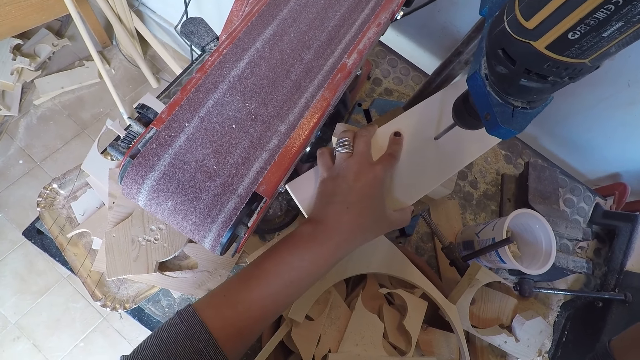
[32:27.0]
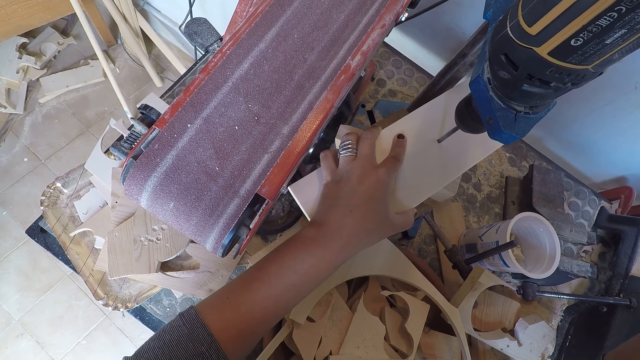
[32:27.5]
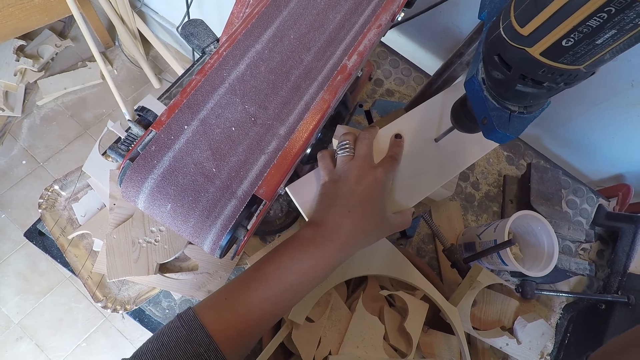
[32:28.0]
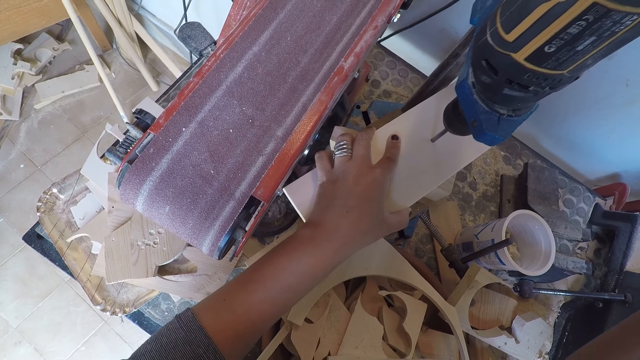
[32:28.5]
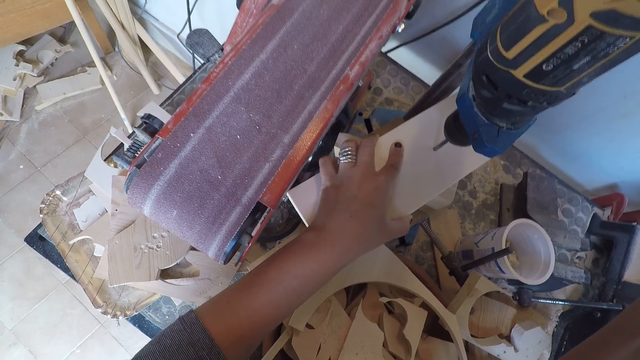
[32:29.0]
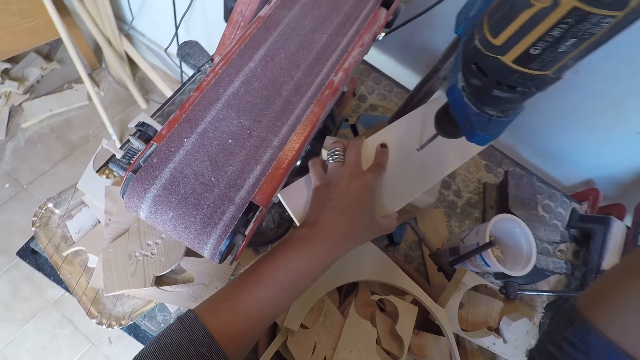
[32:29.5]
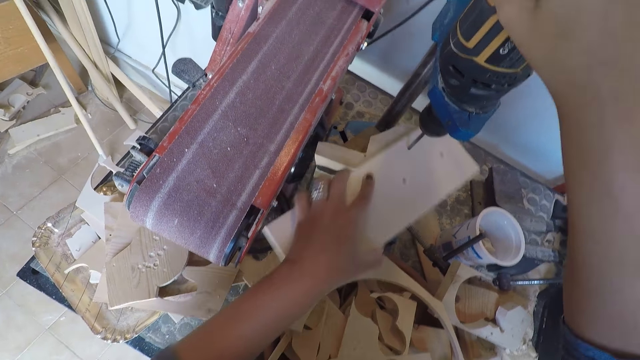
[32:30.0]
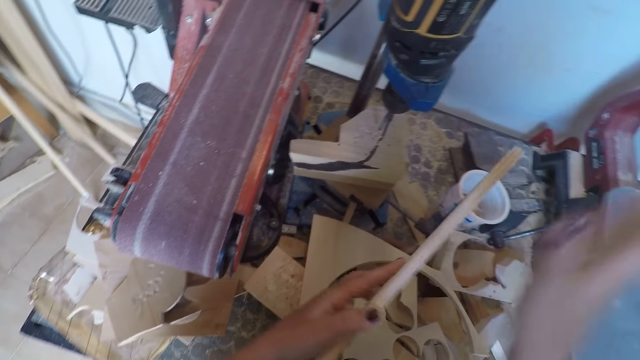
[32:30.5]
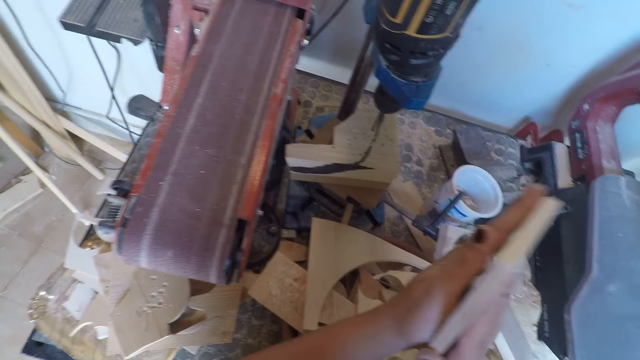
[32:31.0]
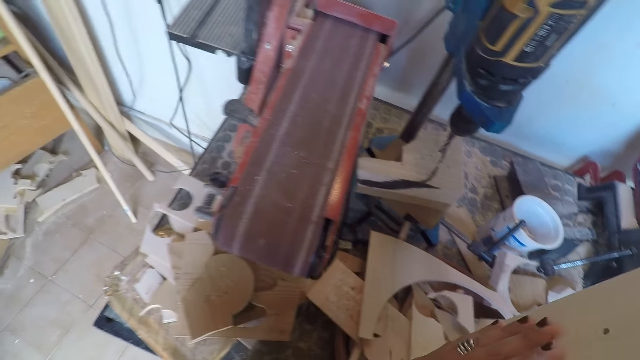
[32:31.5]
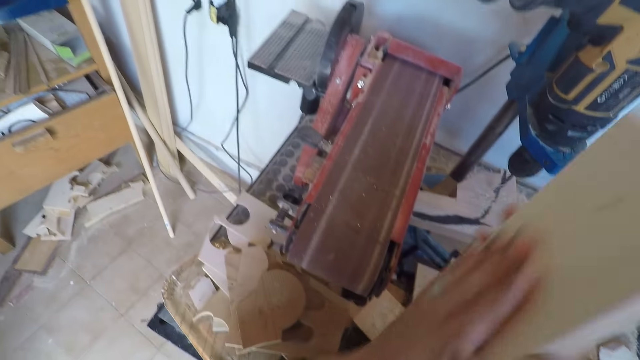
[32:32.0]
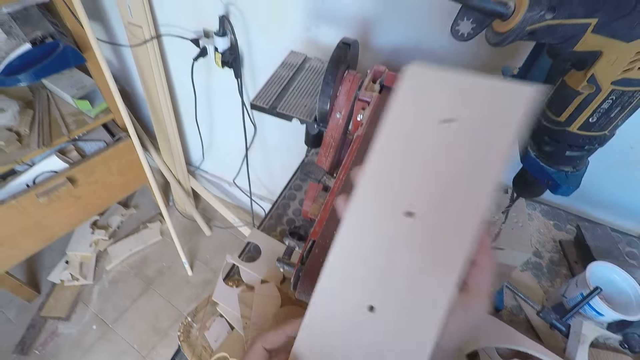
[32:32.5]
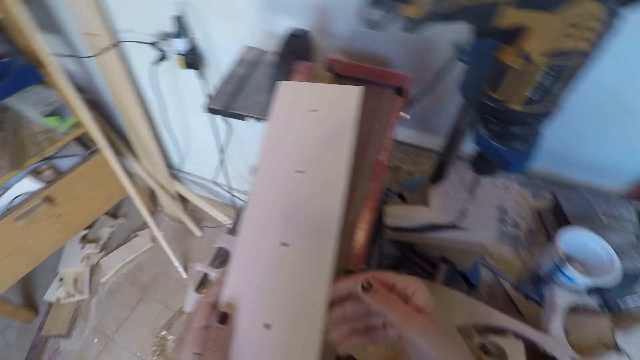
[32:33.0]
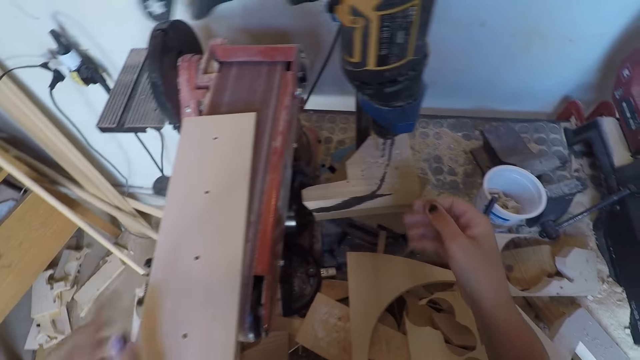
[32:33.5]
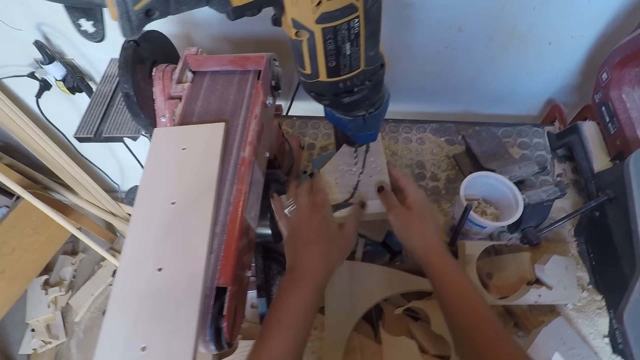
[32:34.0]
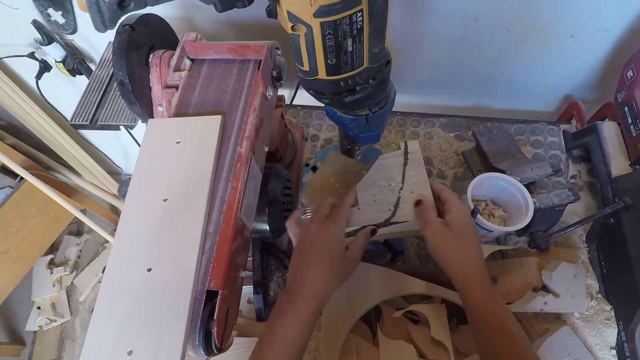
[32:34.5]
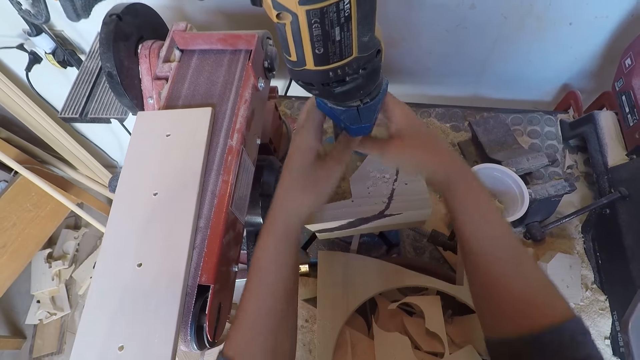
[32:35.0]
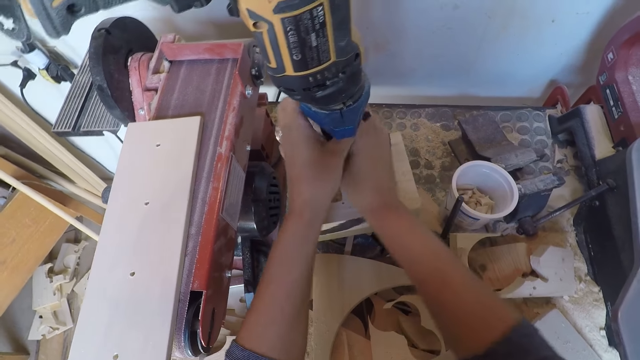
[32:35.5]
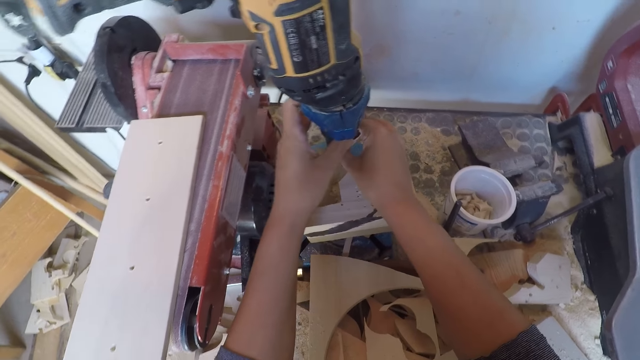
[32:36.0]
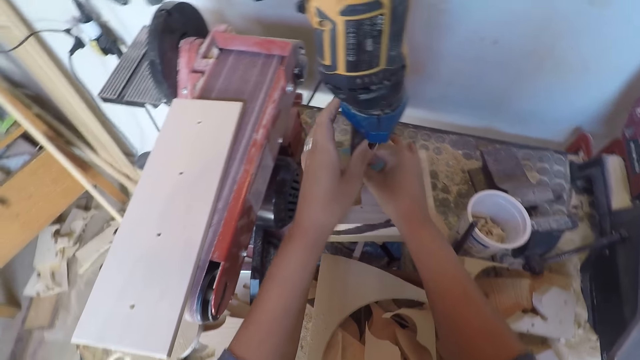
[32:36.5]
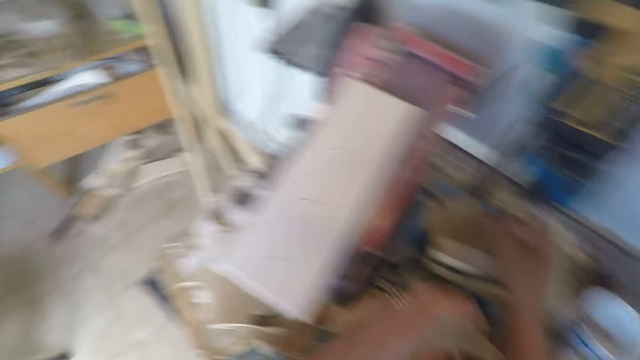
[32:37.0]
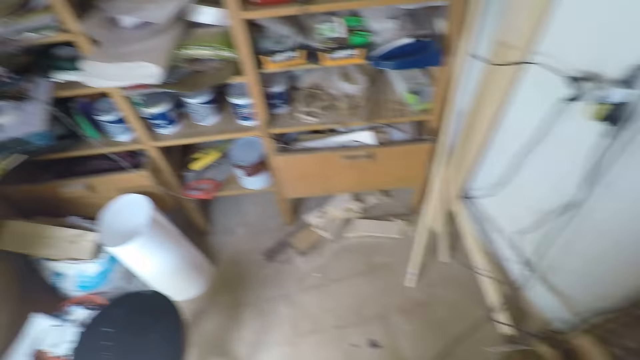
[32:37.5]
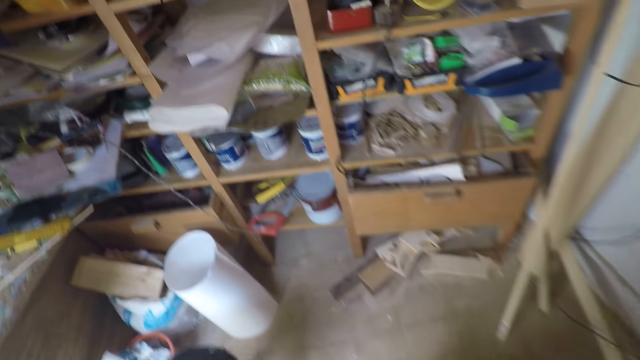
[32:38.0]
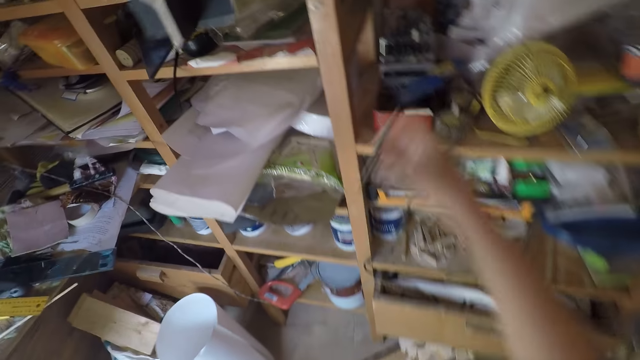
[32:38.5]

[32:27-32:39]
The camera wearer drills a hole on the wood. He turns off the drilling machine. He removes the piece of wood from the drilling machine with his left hand. He cleans the piece of wood with both hands. He places the piece of wood on the belt sand paper machine. He adjusts the piece of wood on the drilling machine with both hands. He adjusts the drill chuck with both hands. He removes the drill on the drilling machine with his right hand. He walks towards the workshop shelf with the drill.

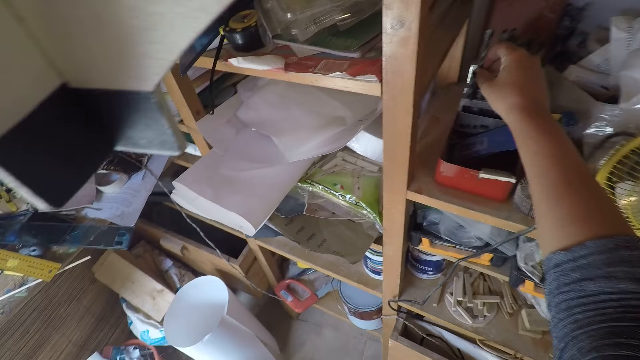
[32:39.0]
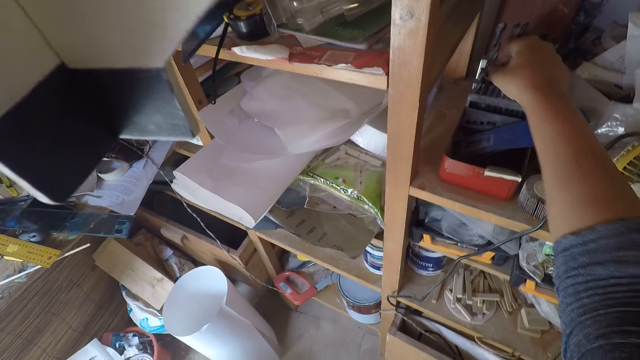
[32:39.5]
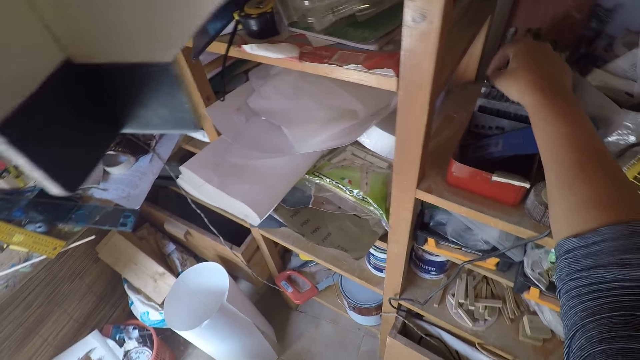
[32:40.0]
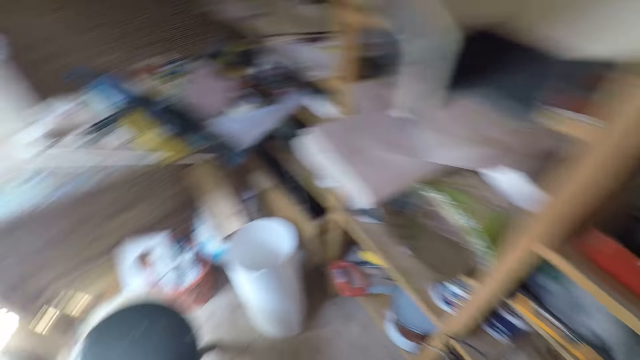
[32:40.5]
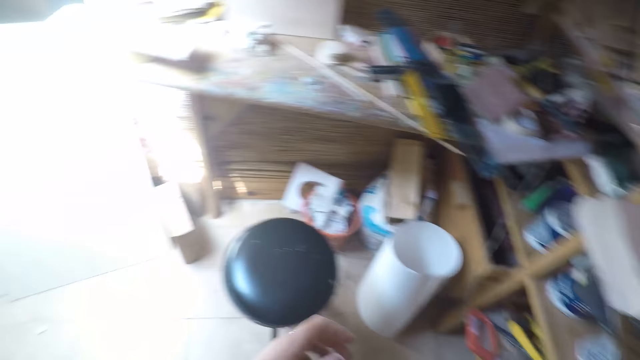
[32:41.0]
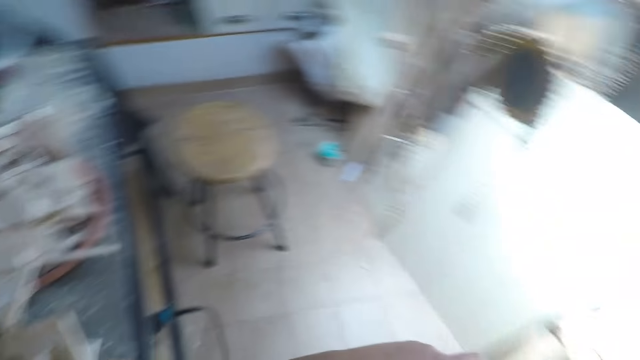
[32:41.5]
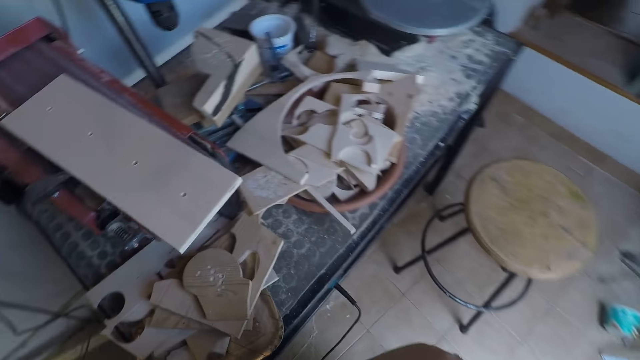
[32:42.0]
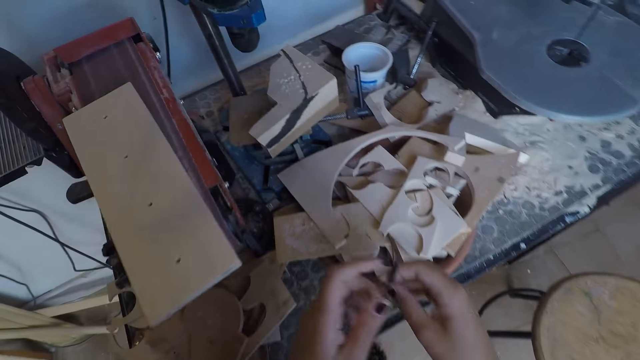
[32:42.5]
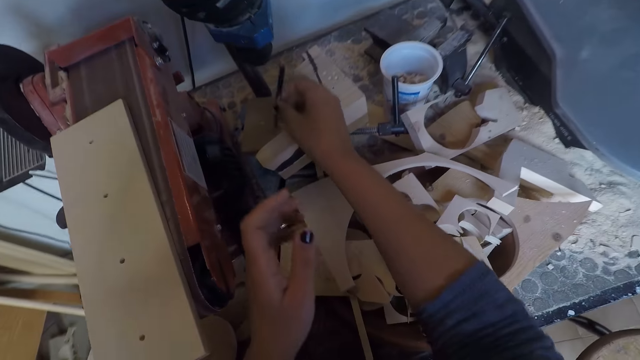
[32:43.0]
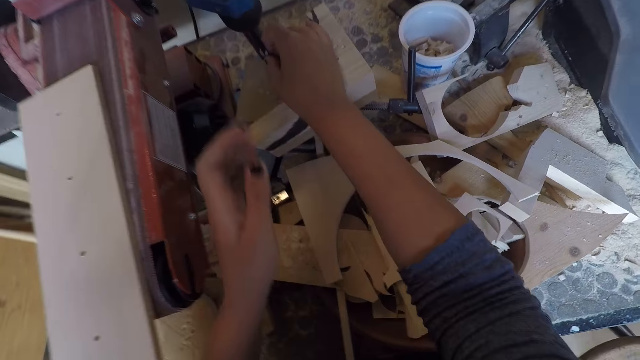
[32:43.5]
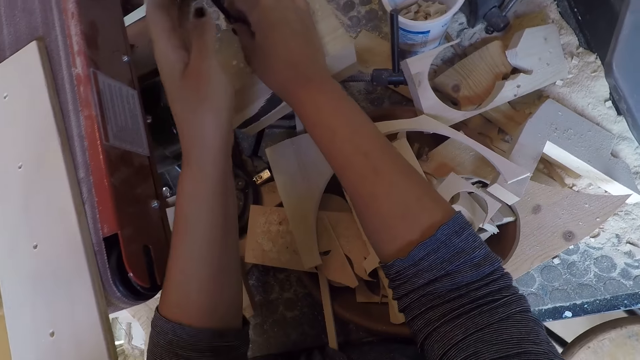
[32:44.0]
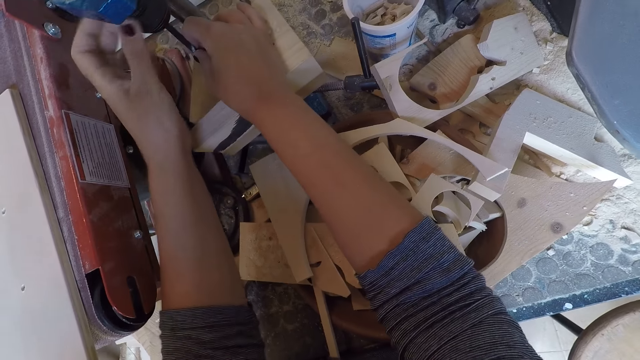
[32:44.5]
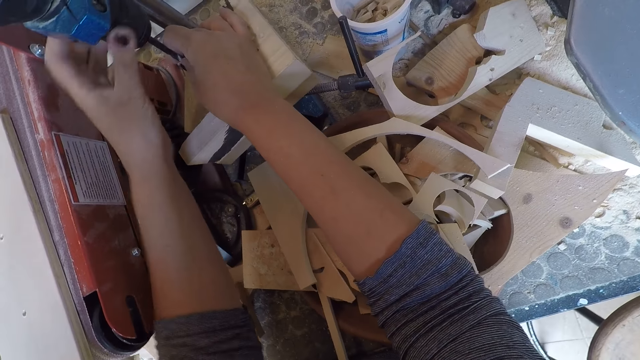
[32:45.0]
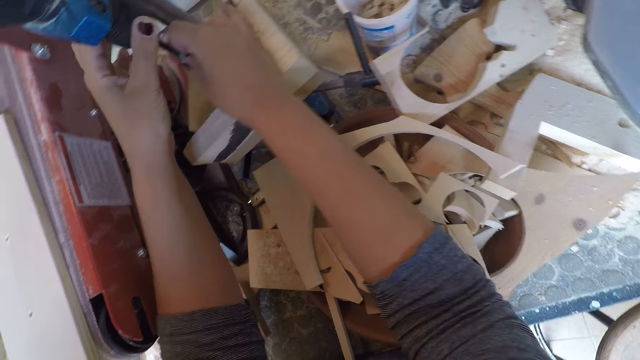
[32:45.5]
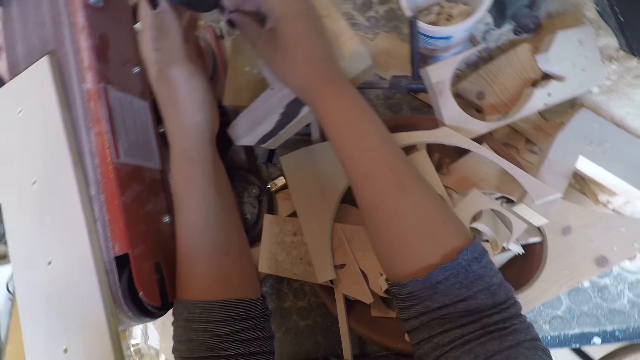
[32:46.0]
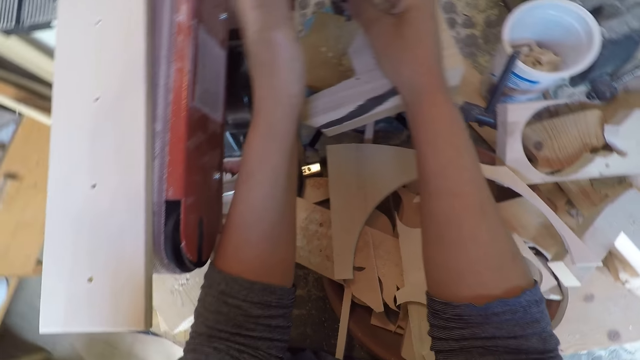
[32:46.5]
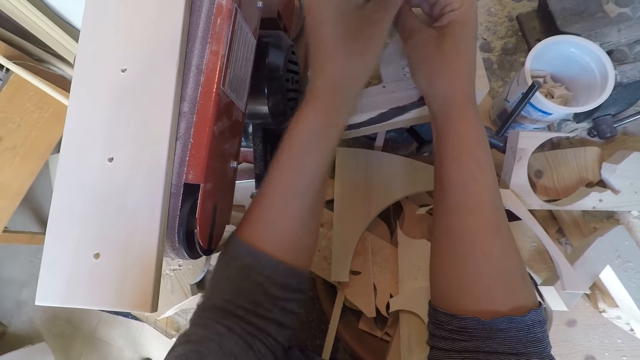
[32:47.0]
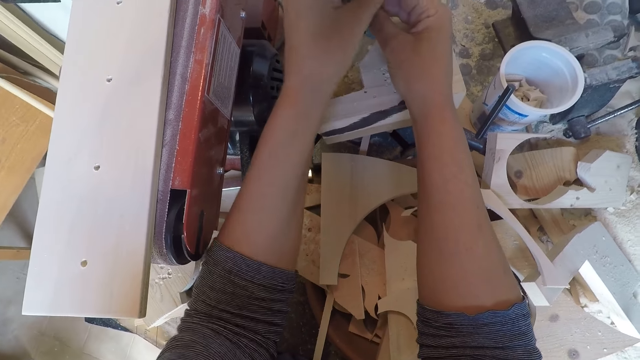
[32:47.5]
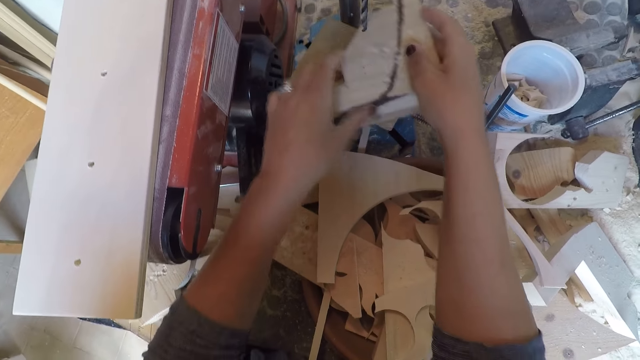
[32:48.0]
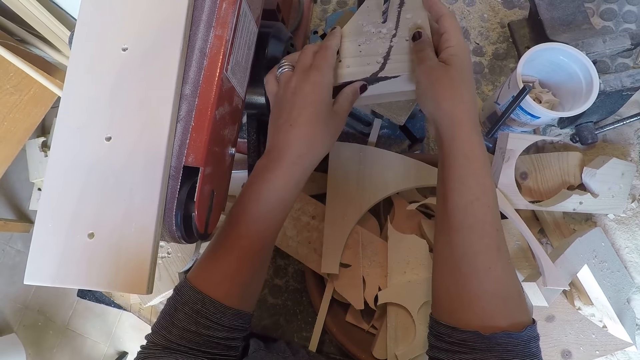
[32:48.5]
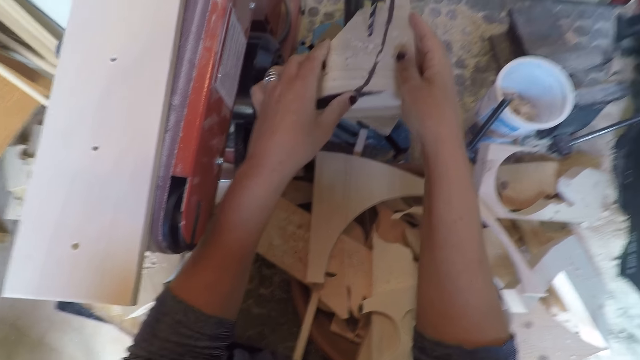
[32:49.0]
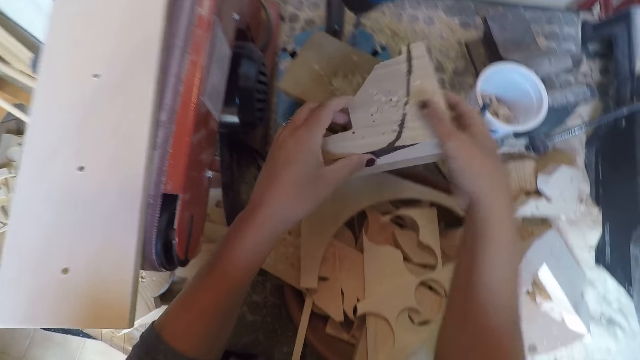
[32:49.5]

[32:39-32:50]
The camera wearer places the drill in its container on the workshop shelf. They take a drill bit from the container. They walk towards the drilling machine. They fix the drill on the drilling machine. They adjust the piece of wood on the drilling machine with both hands. They remove the wood from the drill press.
